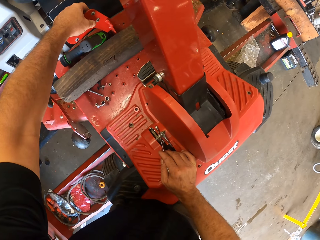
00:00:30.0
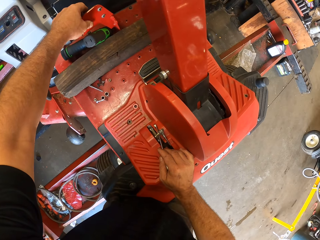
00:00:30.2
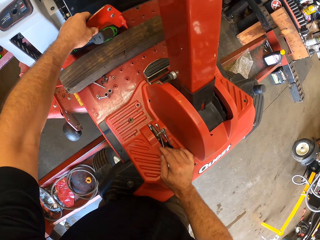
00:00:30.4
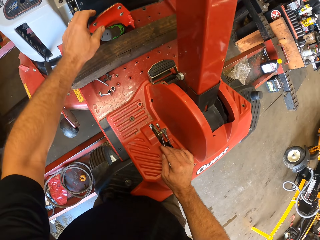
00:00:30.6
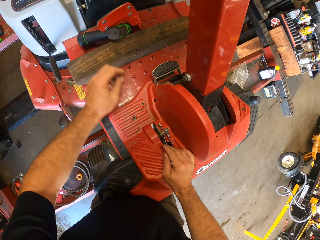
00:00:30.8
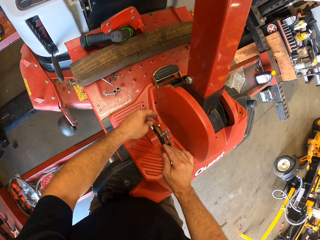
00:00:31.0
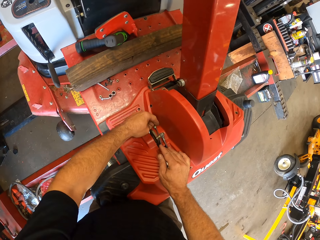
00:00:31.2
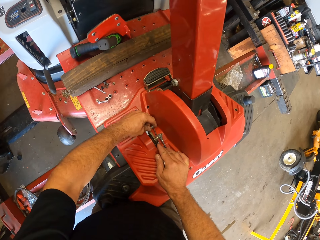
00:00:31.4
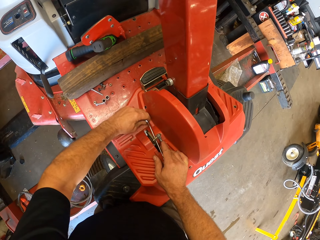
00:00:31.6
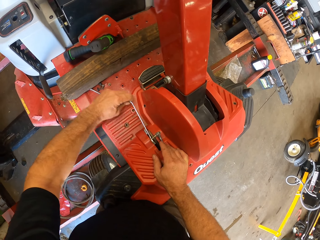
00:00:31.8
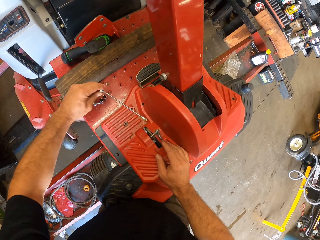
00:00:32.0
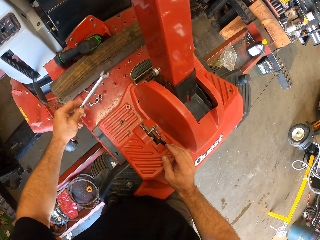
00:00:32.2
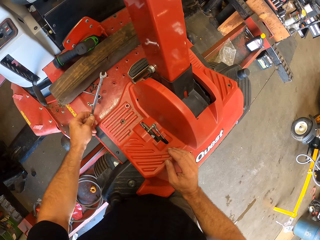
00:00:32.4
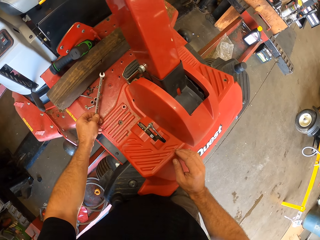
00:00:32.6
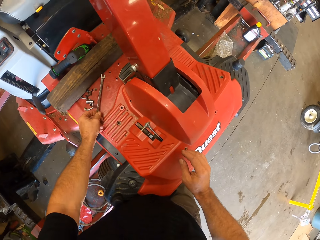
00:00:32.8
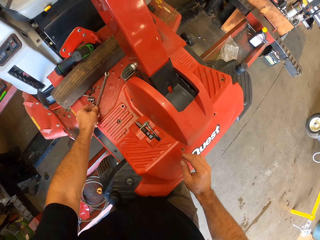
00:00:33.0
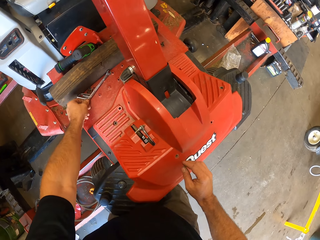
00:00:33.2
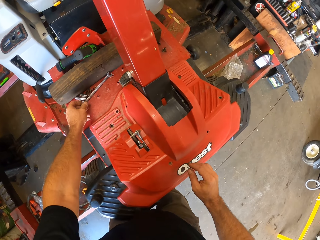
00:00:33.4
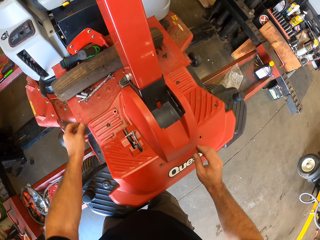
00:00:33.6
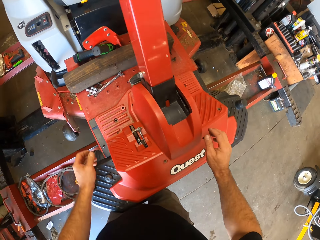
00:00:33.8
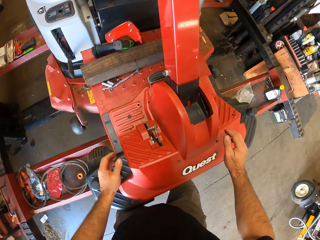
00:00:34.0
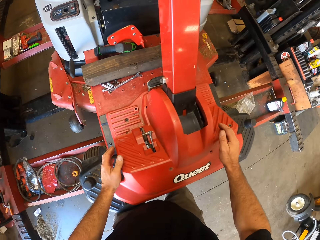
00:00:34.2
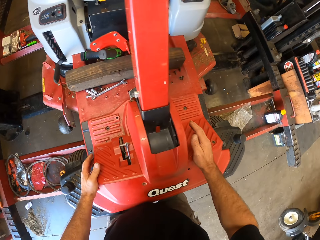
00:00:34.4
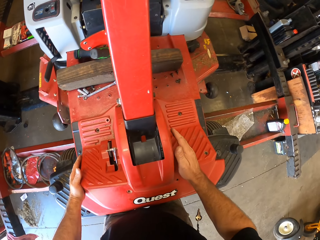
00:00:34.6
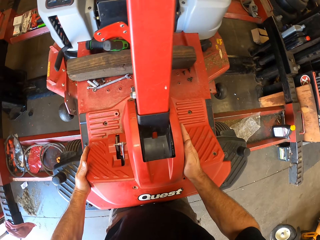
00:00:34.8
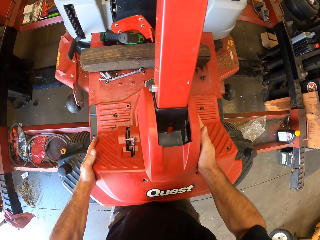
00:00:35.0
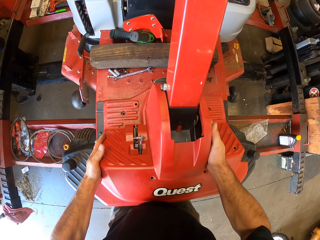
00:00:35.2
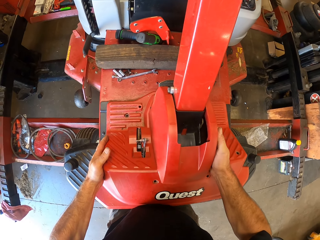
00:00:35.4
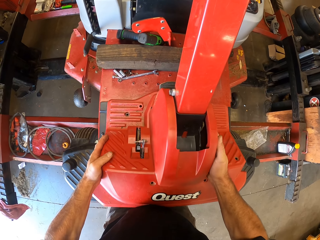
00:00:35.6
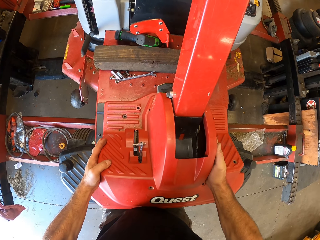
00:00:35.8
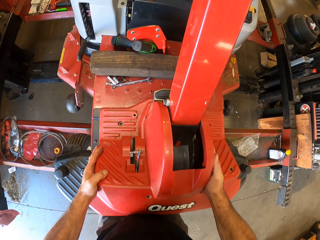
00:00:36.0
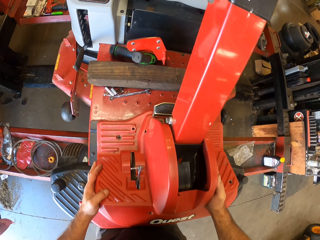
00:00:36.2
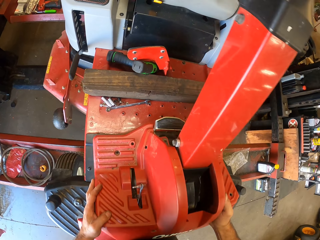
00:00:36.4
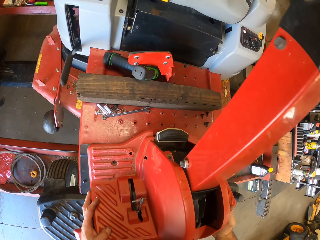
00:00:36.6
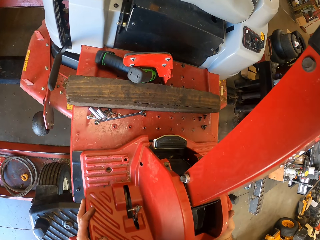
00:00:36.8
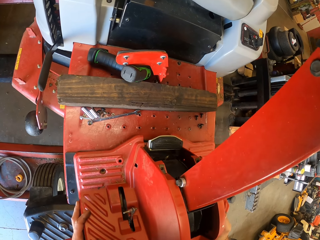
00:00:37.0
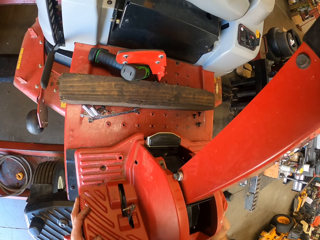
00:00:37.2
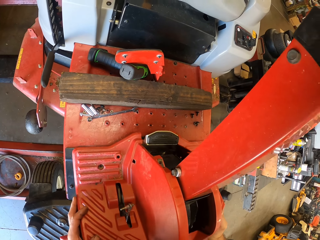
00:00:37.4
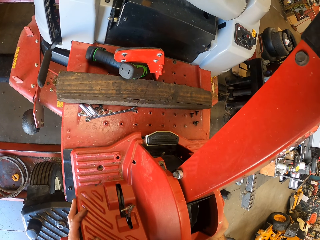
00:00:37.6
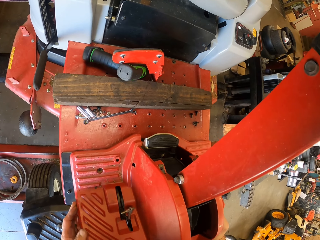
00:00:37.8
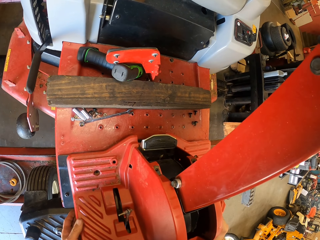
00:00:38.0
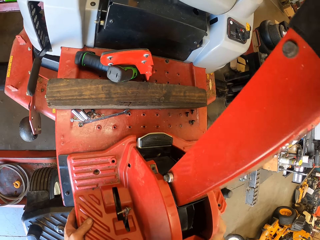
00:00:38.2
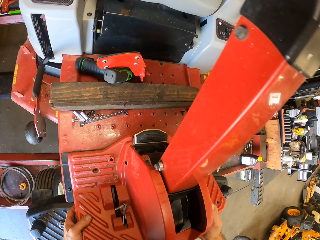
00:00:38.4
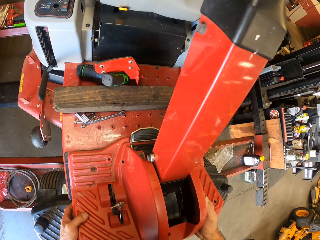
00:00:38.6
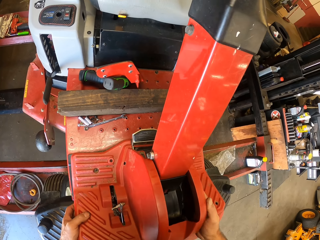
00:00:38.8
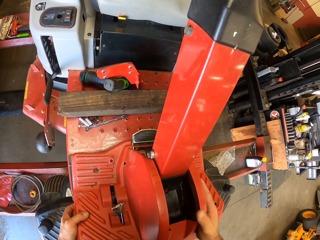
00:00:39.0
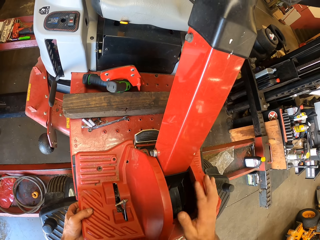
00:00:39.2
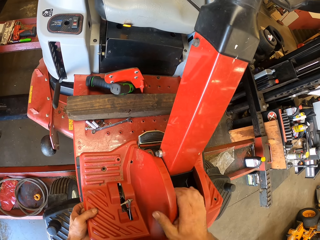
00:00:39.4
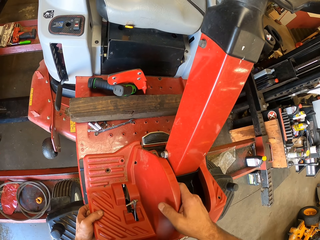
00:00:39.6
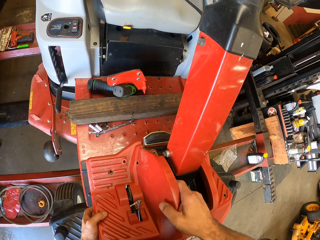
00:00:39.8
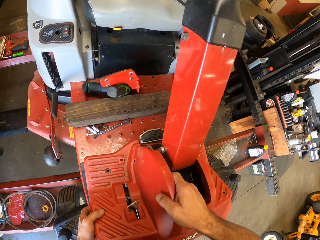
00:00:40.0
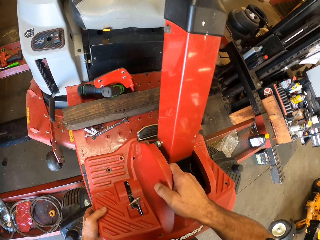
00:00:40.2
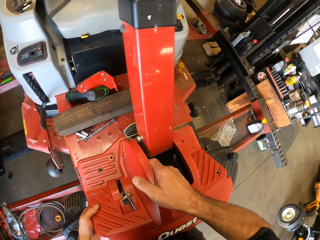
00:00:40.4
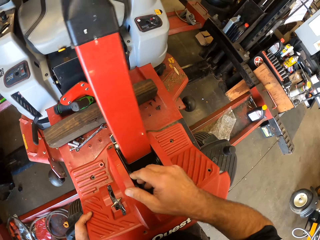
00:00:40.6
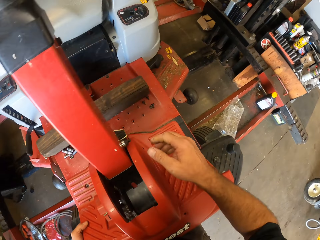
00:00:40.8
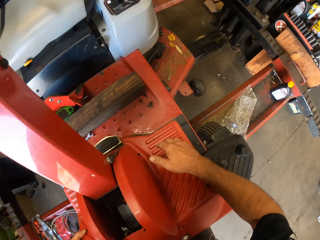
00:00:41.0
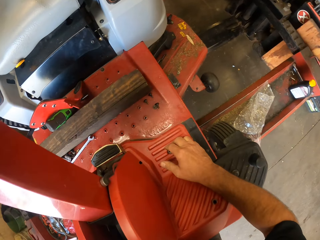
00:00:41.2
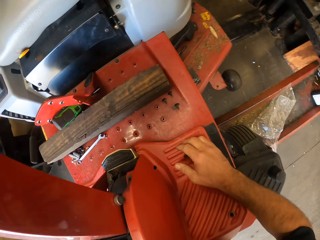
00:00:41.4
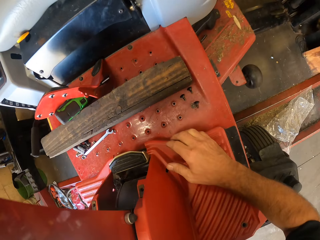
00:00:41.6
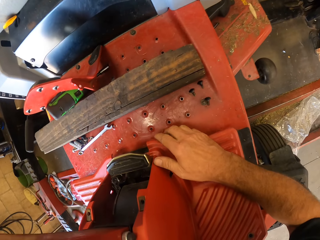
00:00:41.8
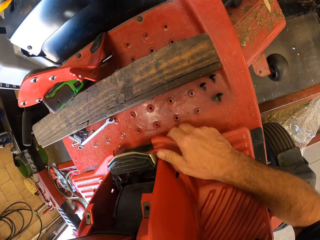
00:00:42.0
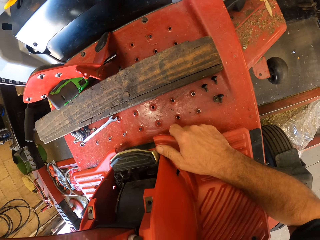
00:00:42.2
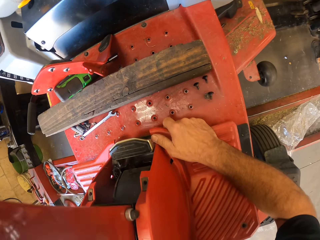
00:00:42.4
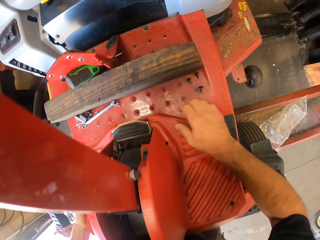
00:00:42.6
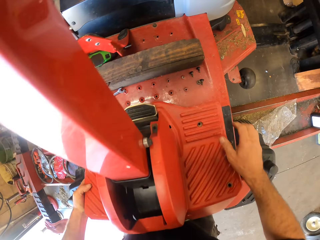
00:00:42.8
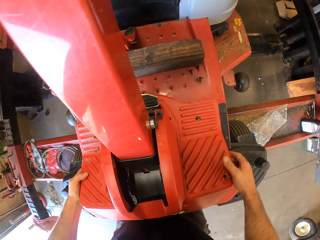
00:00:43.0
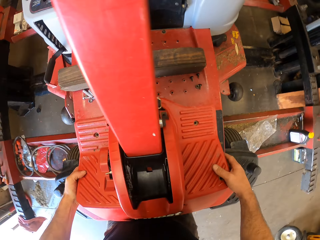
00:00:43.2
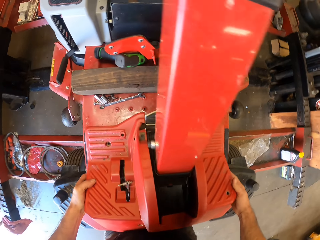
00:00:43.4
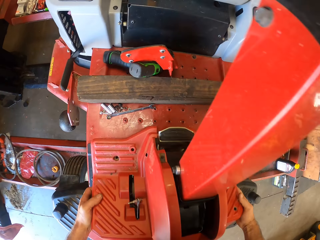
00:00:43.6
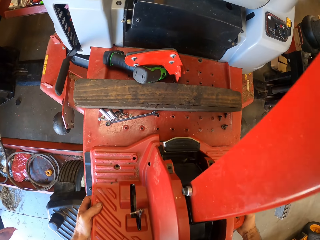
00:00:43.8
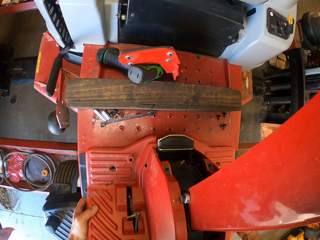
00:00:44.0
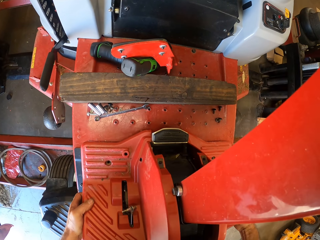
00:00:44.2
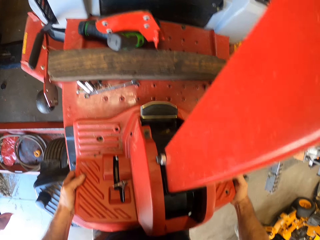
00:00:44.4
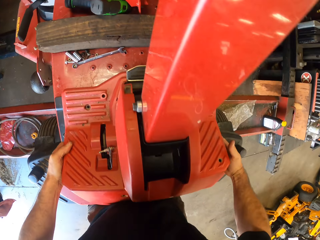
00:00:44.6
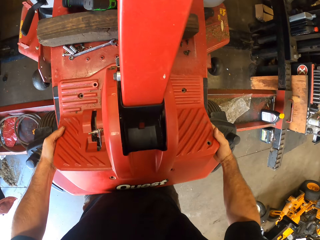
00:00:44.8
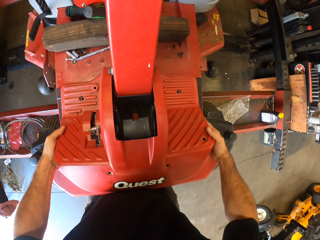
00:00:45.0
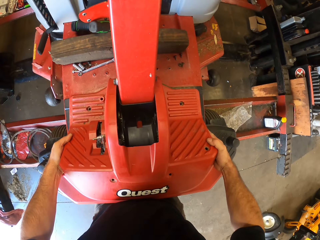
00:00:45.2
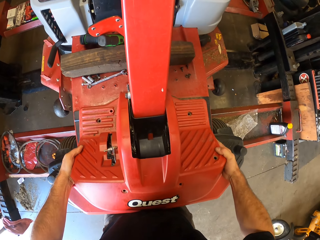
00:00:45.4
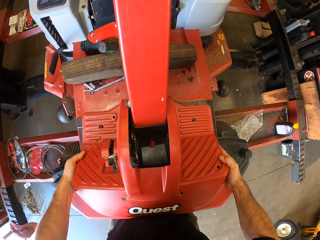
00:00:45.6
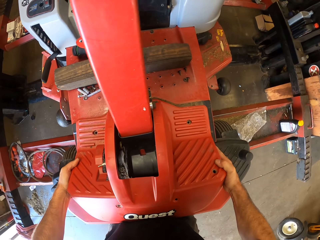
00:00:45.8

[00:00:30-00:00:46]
The camera wearer passes the spanner in his right hand to his left hand. He drops the spanner on the hood. He checks the lawn mower front part. He lifts the cover of the hood with both hands. He loosens the lawn mower deck.

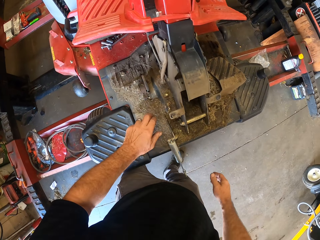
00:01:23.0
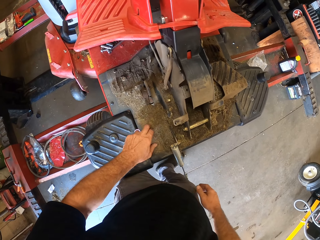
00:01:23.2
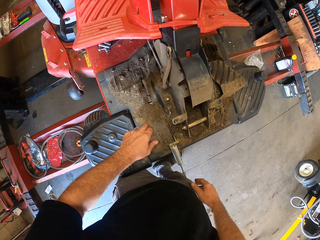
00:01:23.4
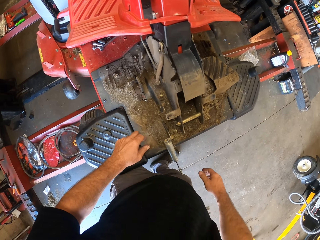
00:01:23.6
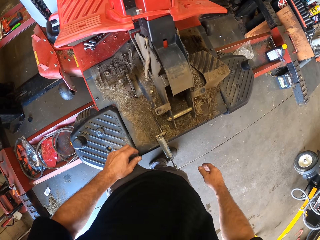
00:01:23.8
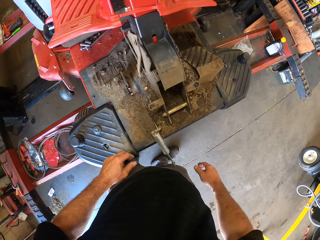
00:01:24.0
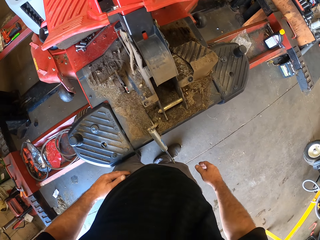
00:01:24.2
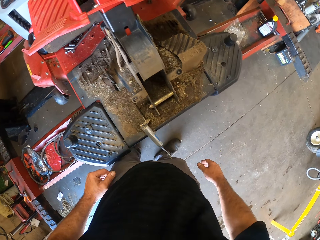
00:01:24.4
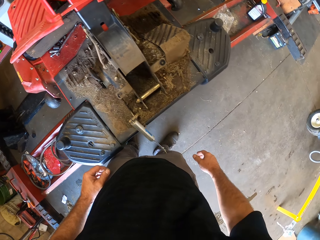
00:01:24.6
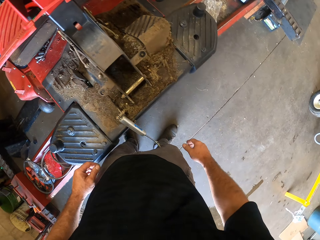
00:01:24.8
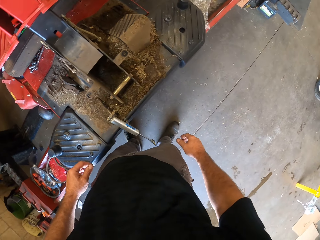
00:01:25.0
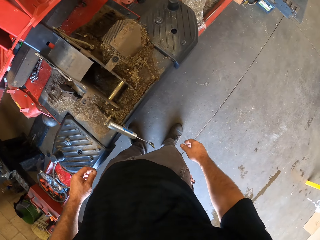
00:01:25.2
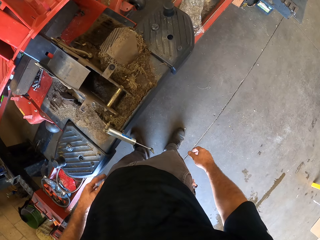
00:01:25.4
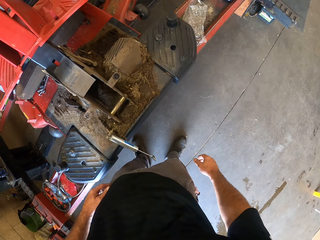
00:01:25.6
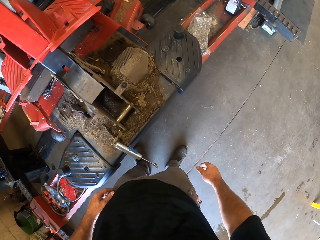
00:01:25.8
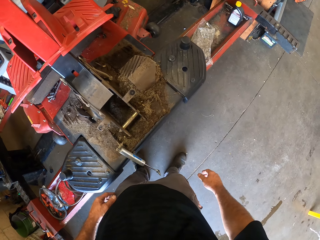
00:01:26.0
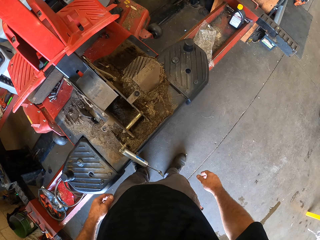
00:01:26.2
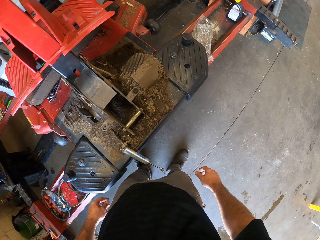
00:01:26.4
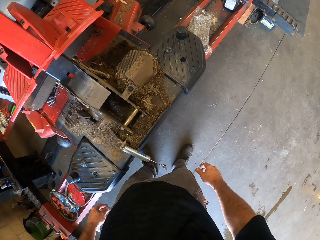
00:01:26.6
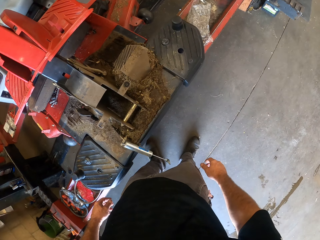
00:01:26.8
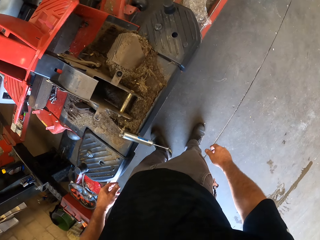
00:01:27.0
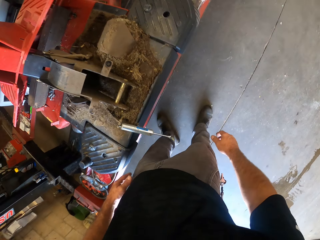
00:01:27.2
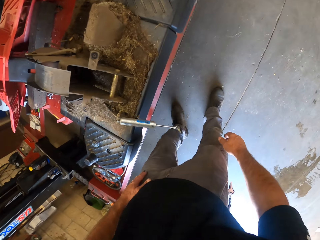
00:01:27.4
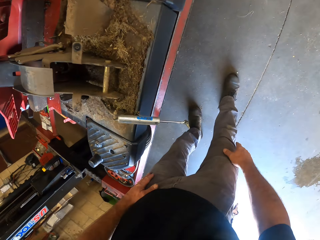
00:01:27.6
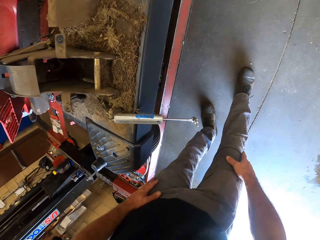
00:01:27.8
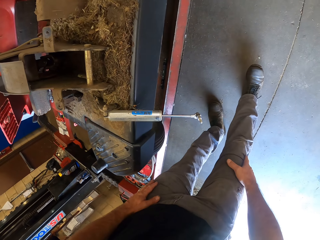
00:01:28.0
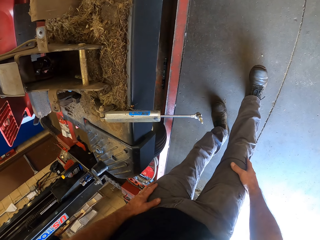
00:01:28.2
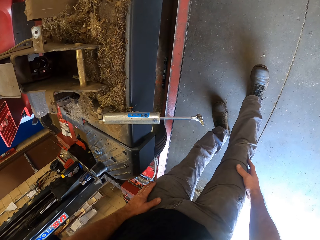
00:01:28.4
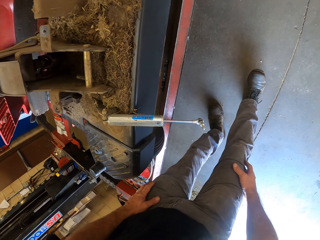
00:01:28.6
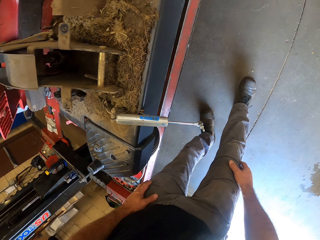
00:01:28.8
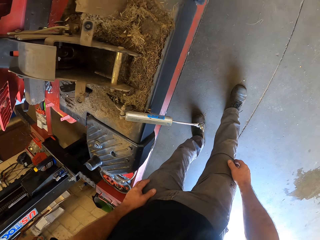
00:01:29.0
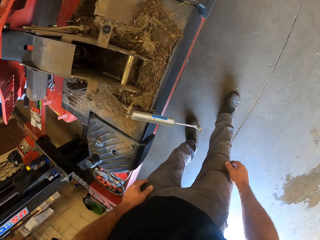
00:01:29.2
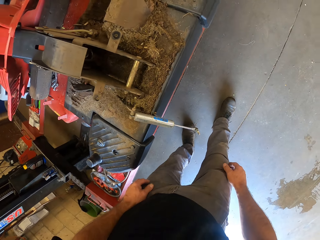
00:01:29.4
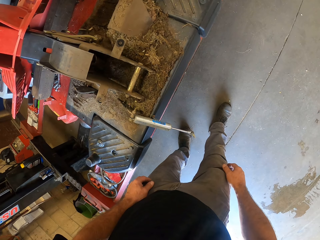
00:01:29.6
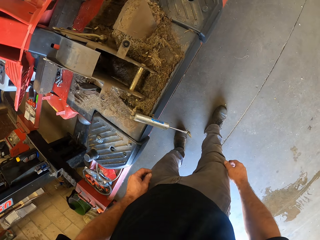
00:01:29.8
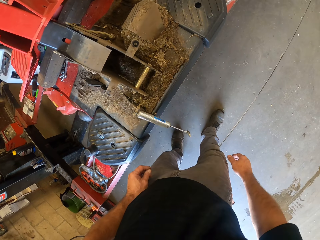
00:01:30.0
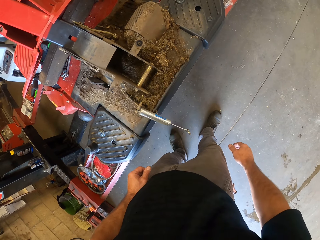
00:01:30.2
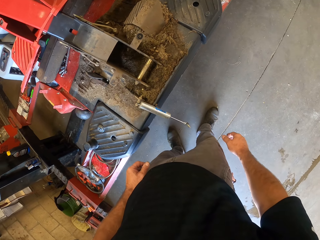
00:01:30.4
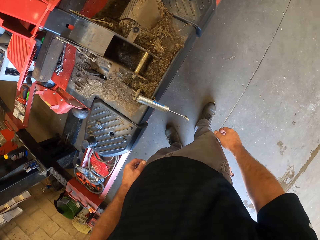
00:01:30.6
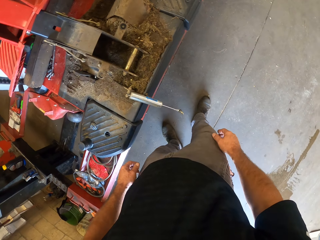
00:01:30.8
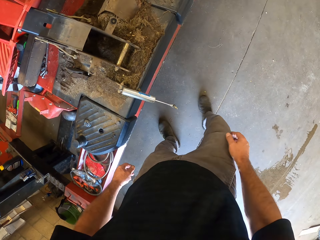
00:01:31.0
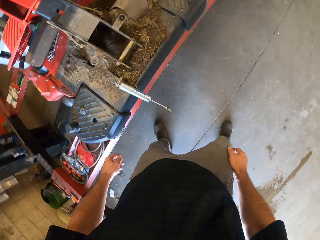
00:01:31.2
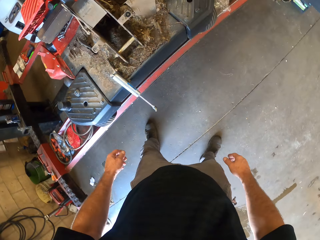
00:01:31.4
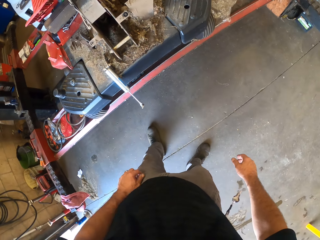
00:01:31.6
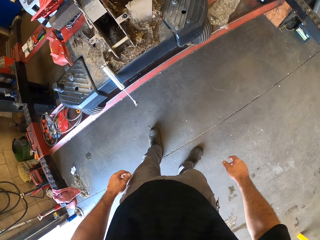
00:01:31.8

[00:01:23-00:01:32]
The camera wearer slightly taps the deck of the lawn mower with his left finger.
